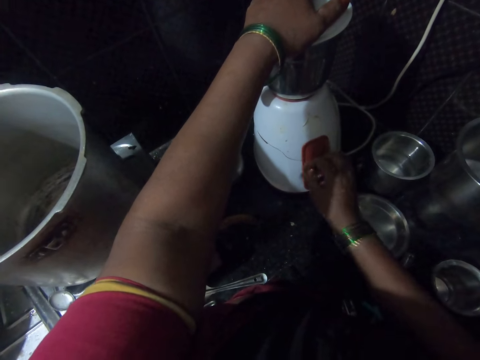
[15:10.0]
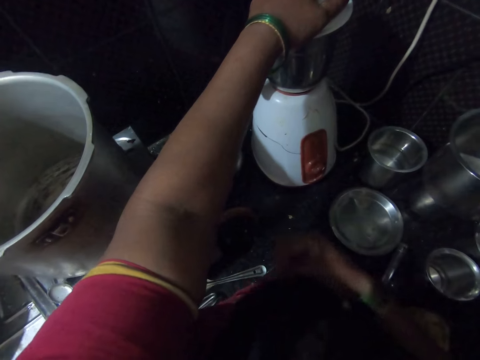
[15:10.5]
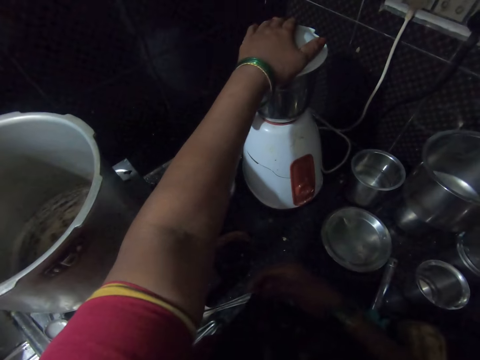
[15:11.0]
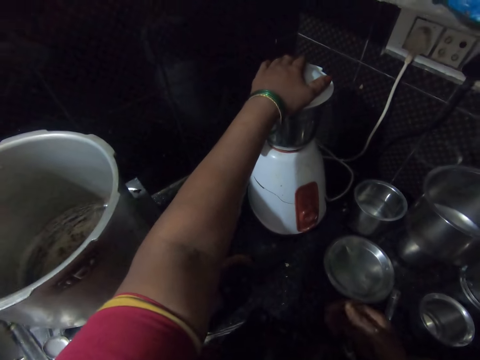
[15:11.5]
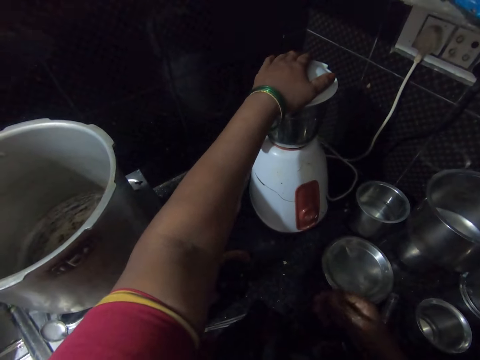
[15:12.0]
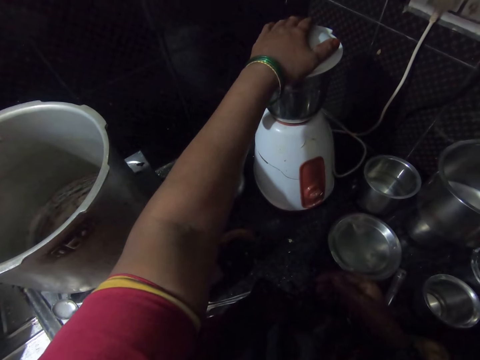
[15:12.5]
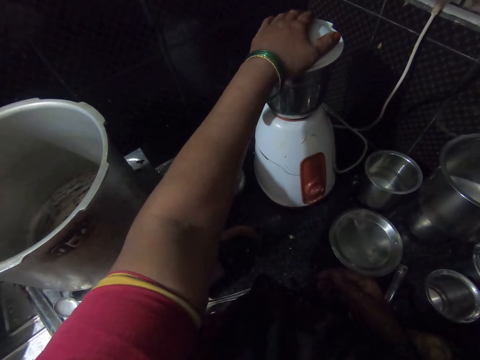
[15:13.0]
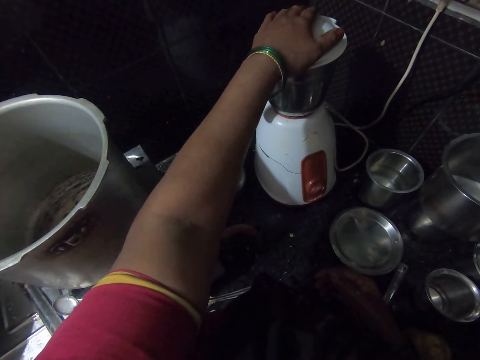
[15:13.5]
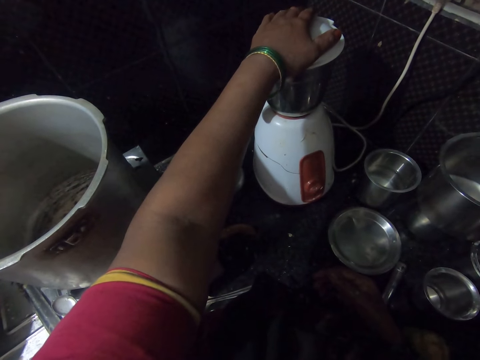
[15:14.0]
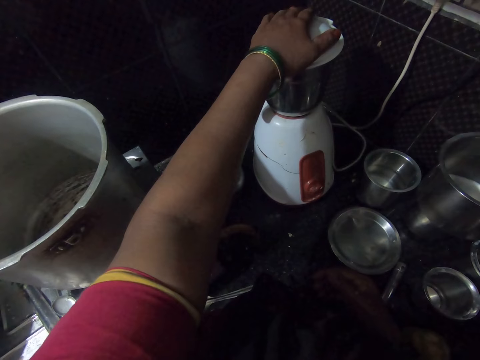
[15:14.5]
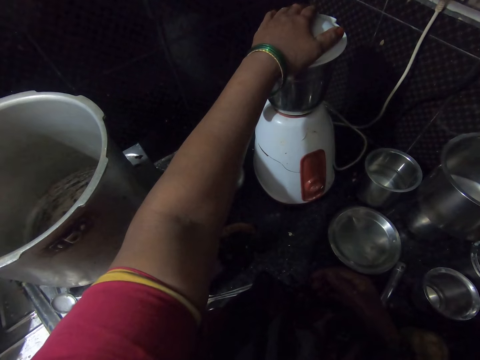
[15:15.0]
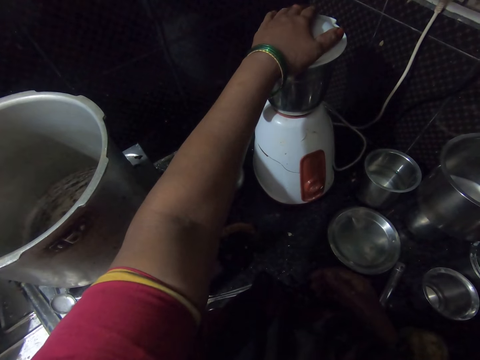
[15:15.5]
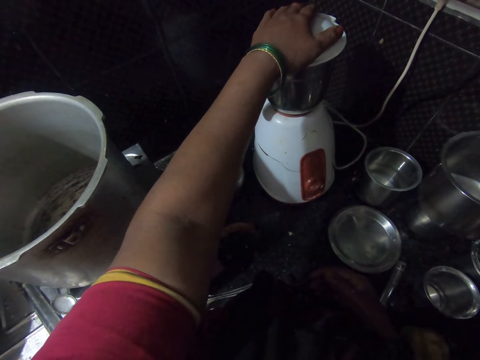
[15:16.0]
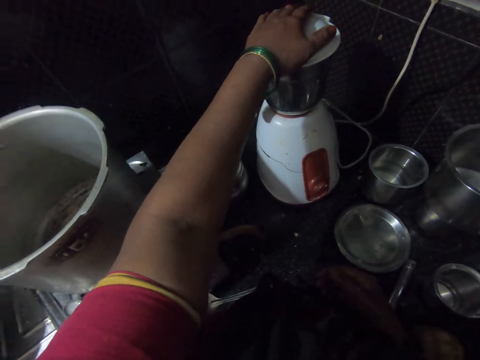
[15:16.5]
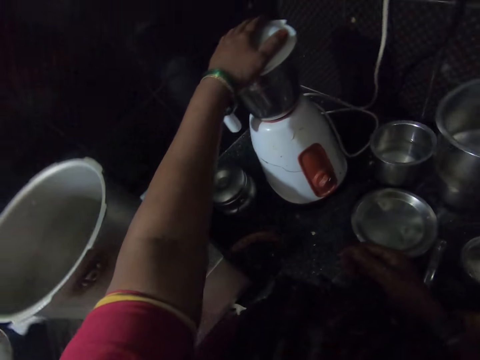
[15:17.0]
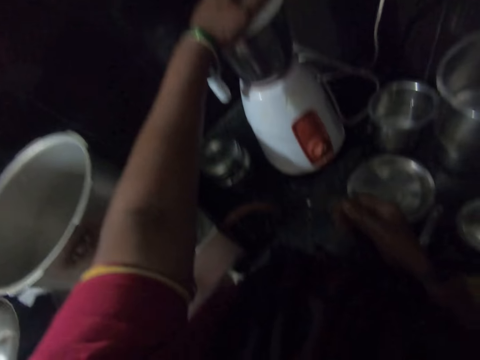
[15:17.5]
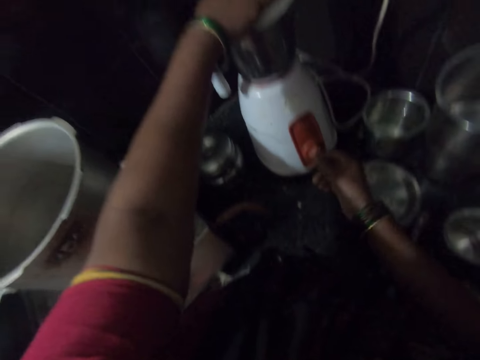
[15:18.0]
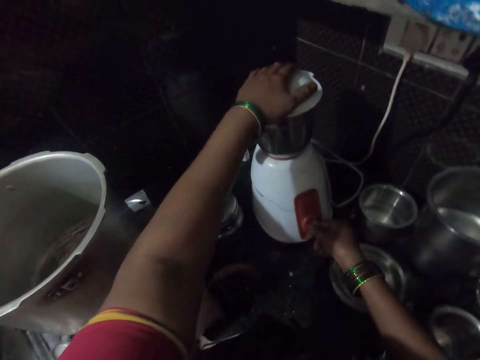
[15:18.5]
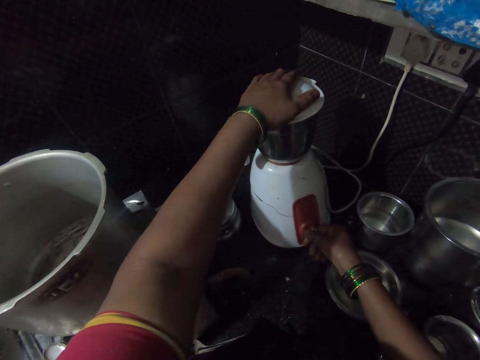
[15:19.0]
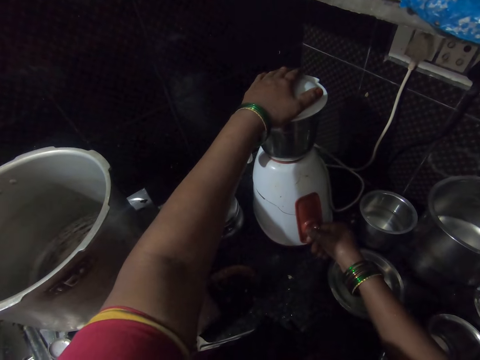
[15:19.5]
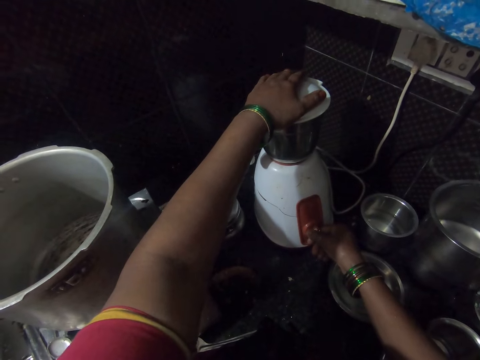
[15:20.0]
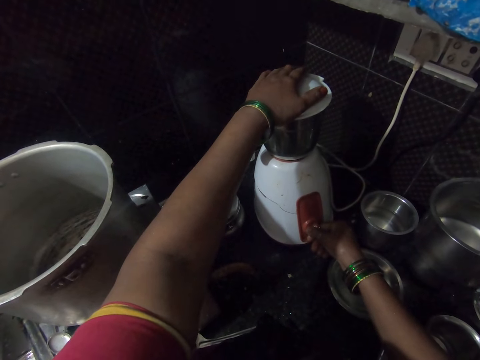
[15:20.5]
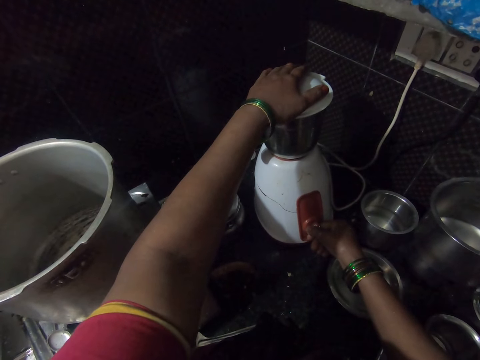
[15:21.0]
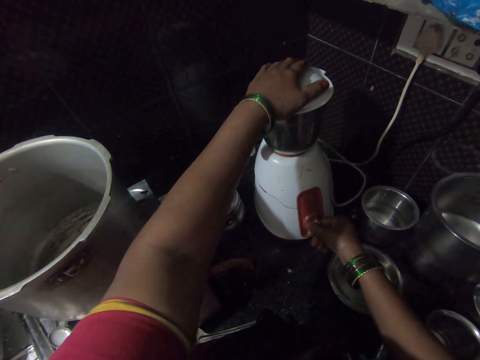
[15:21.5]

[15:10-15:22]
The camera wearer touches her cloth. She holds the blender button.

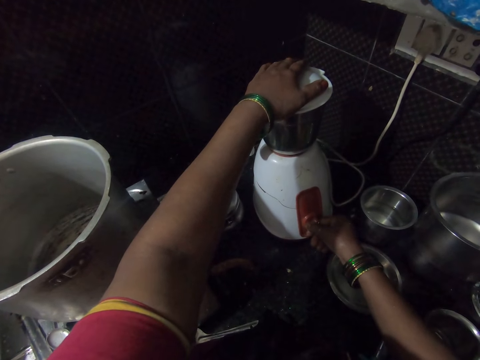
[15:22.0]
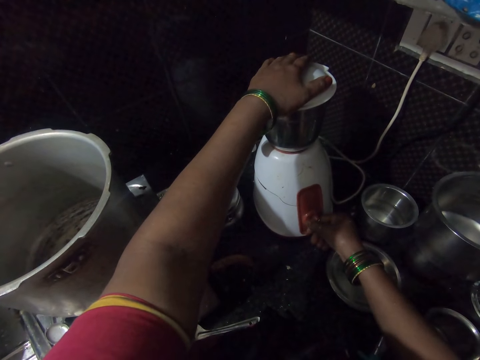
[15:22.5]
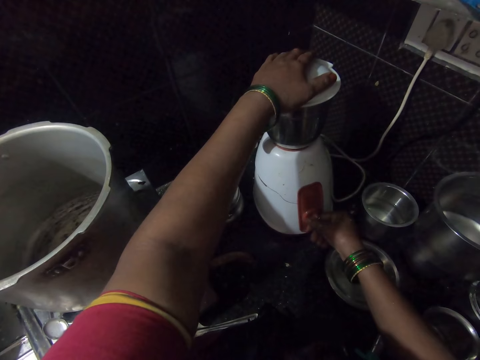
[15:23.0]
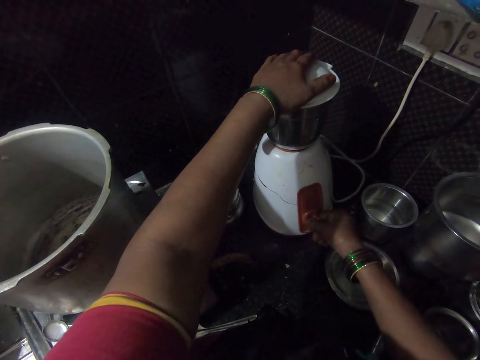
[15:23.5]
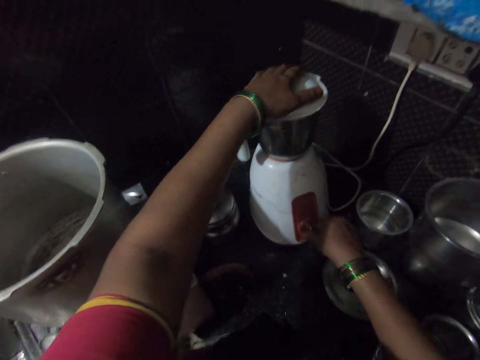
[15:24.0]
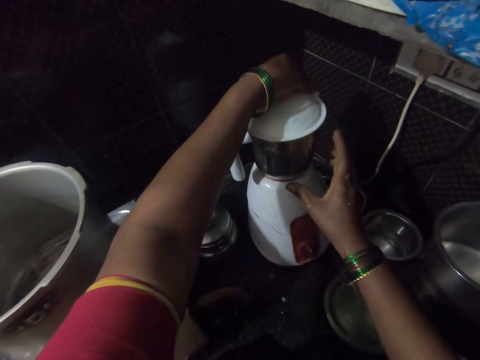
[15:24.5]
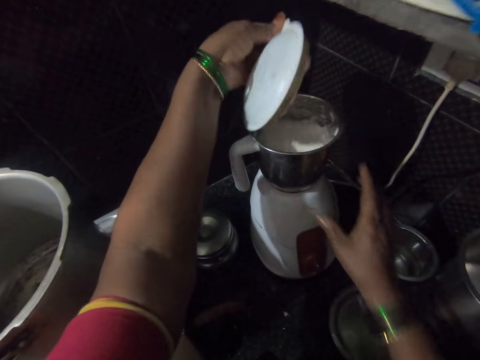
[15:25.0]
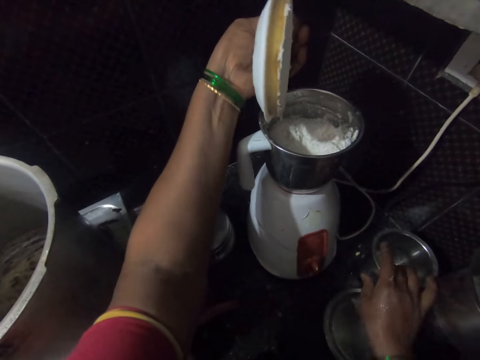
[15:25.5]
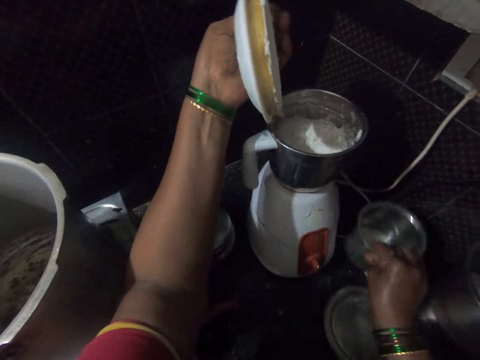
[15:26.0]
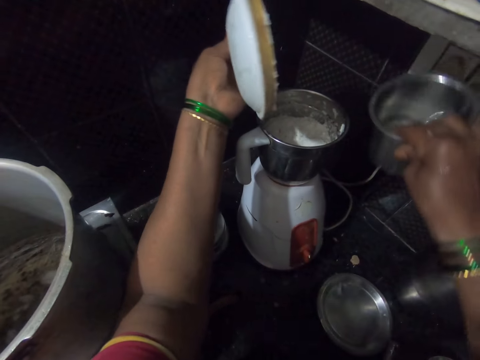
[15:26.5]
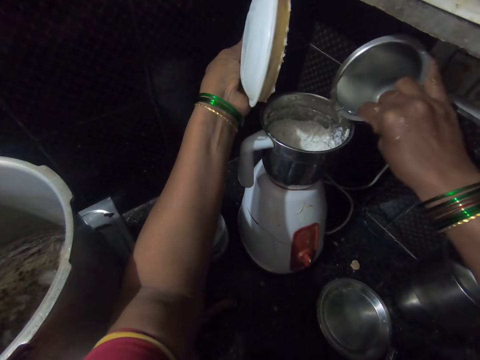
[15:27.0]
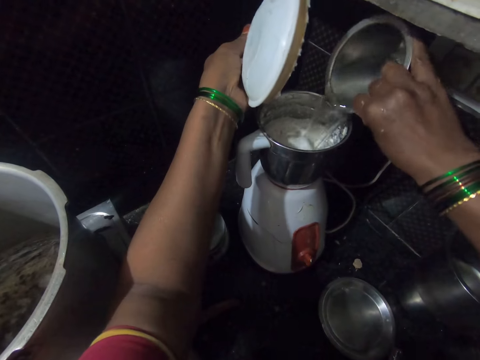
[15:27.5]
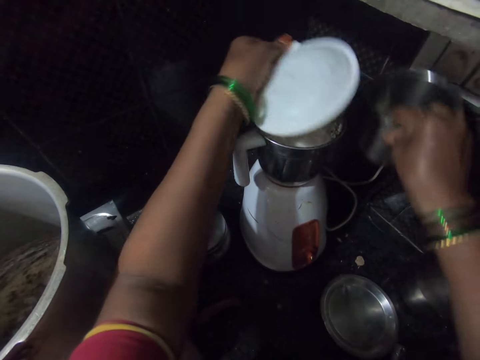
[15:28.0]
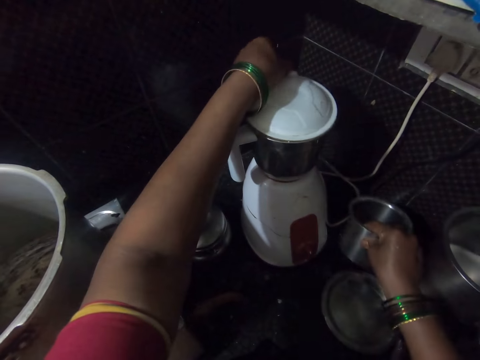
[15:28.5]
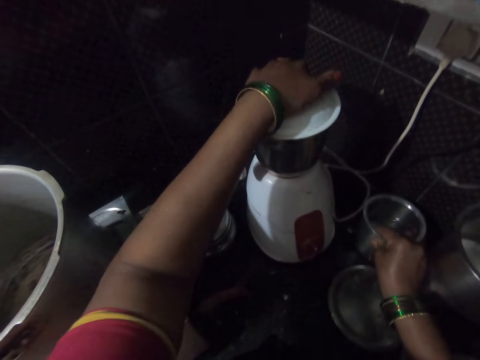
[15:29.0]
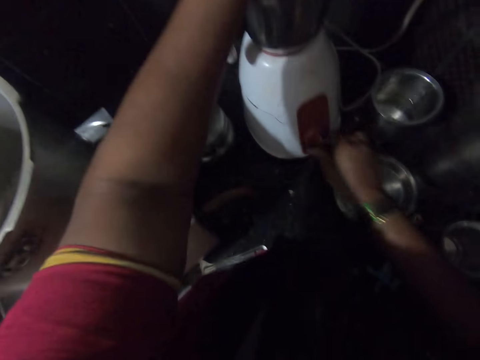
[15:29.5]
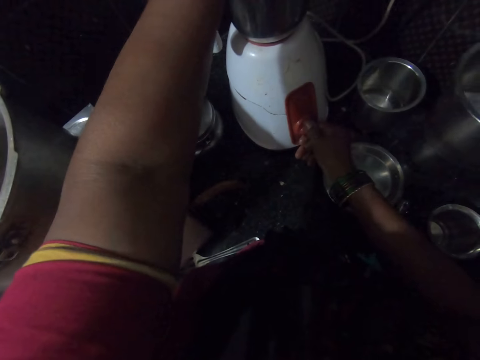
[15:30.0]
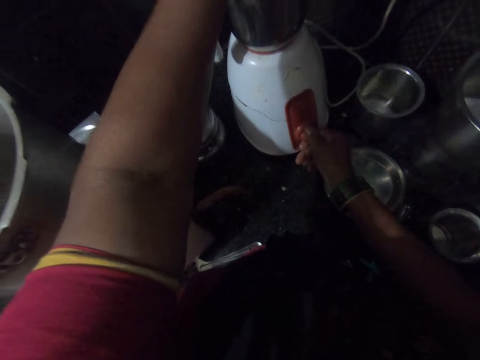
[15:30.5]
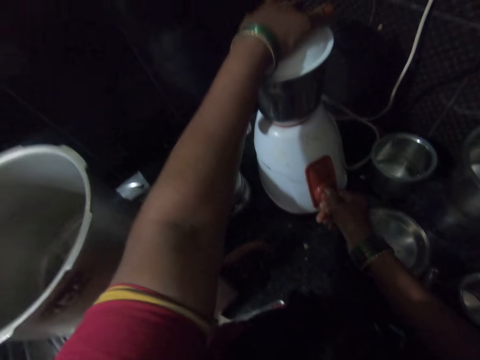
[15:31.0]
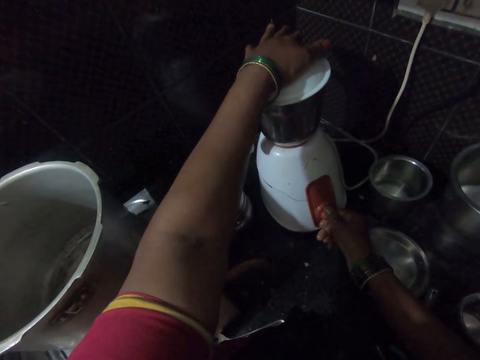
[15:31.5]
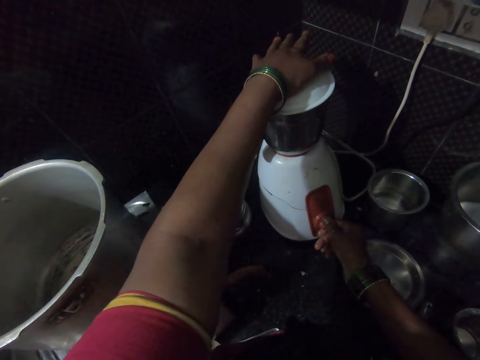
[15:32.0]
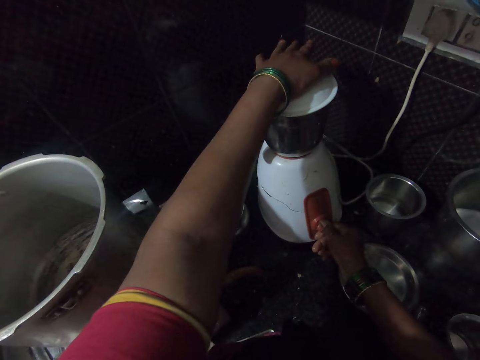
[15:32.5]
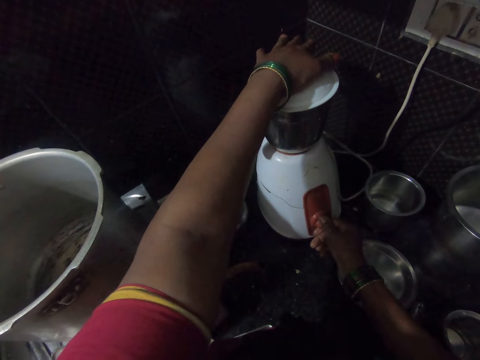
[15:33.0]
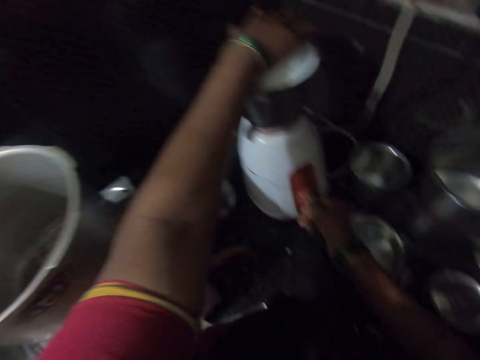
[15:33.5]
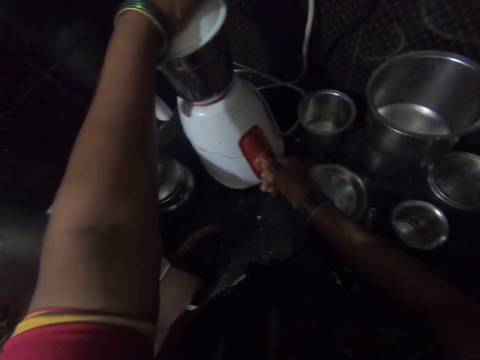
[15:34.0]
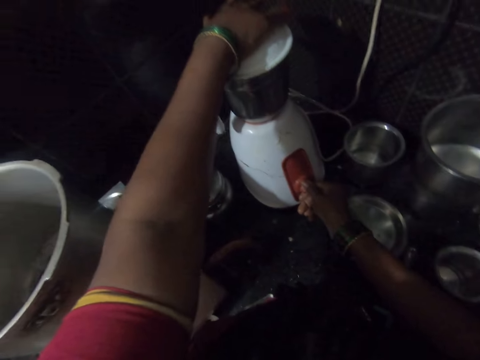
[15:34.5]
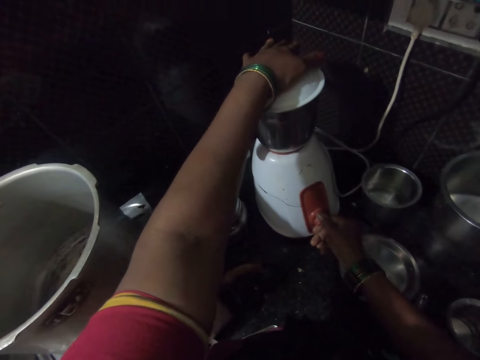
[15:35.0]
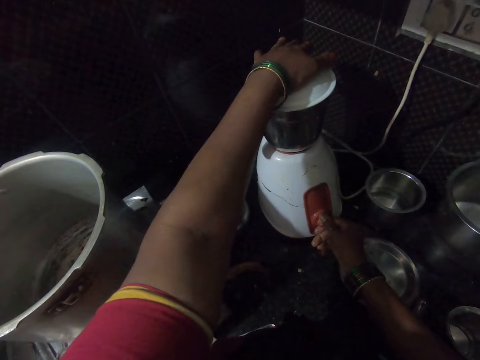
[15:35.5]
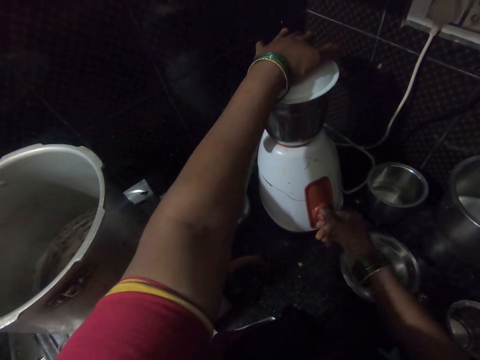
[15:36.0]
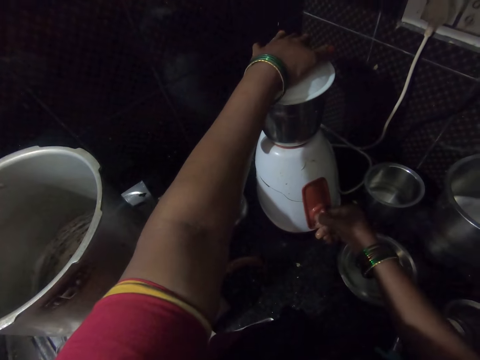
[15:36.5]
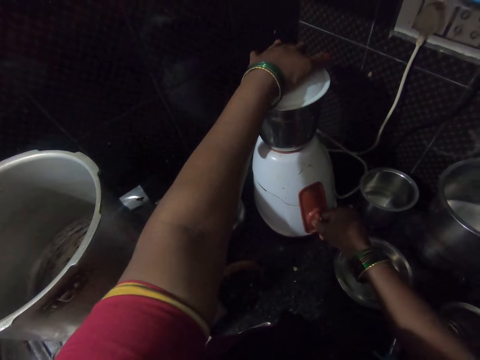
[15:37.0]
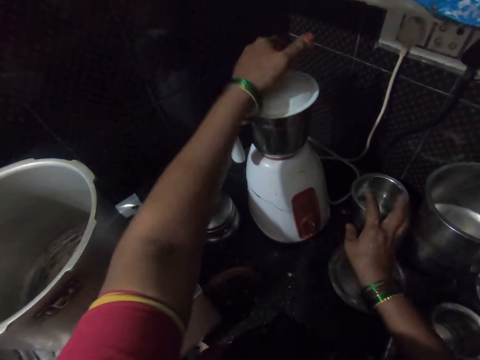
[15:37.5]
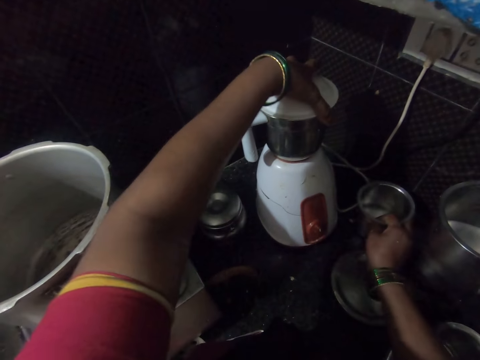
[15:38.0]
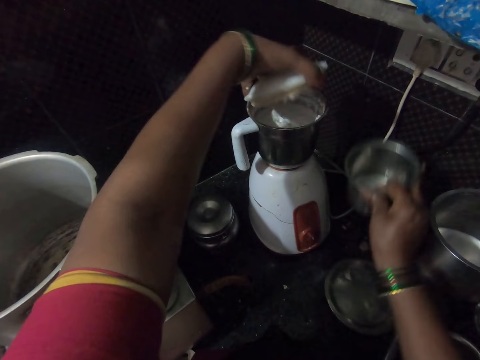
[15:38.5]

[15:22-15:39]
The camera wearer turns off the blender. They open the blender. They carry the bowl of water. They pick up the tumbler. They pour water into the blender cup. They close the blender. They put down the tumbler. They turn on the blender. They turn off the blender. They pick up the tumbler, carry the bowl of water, and open the blender.
